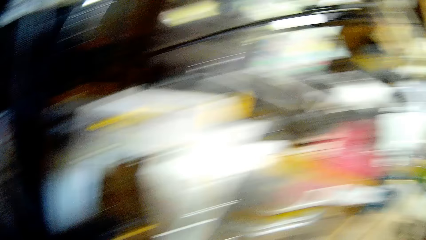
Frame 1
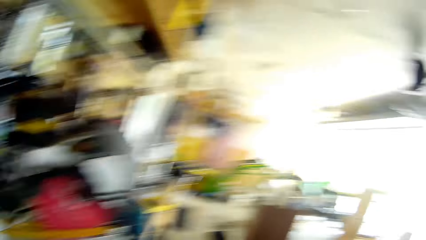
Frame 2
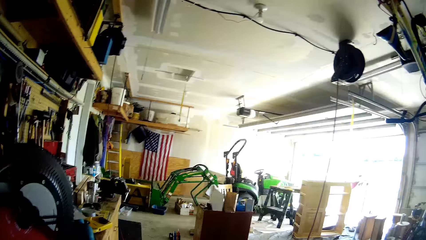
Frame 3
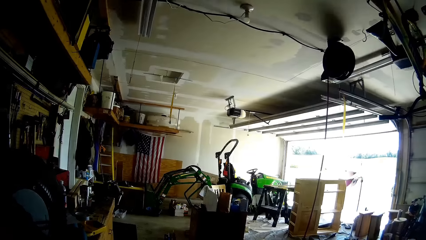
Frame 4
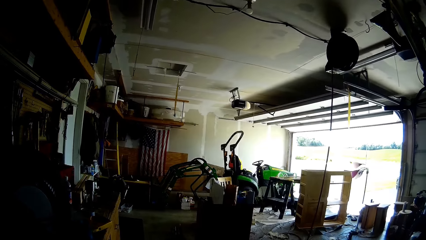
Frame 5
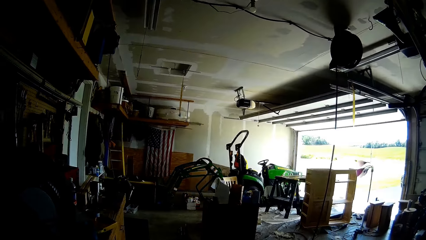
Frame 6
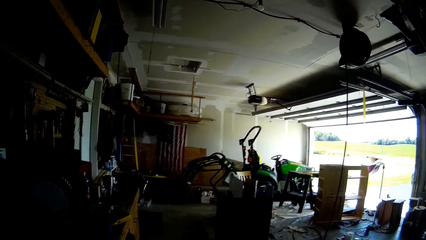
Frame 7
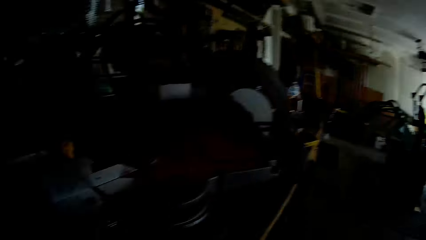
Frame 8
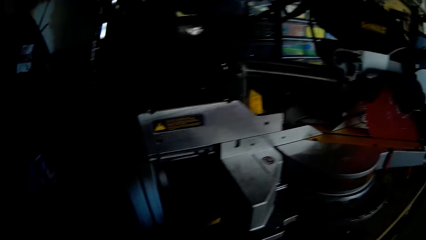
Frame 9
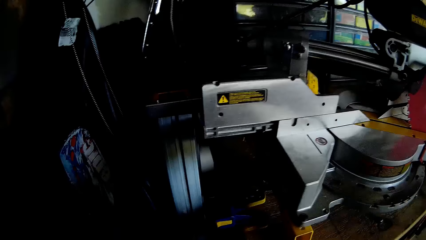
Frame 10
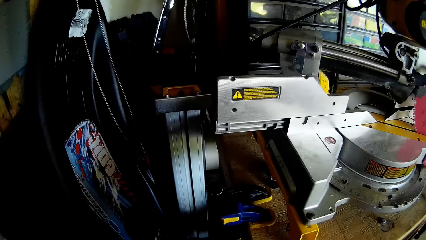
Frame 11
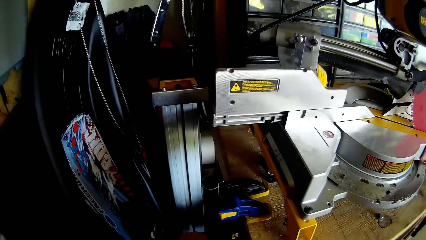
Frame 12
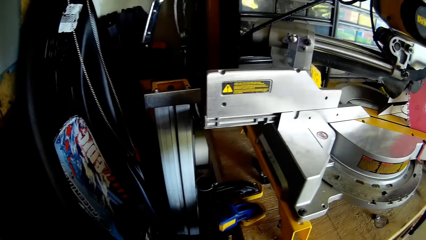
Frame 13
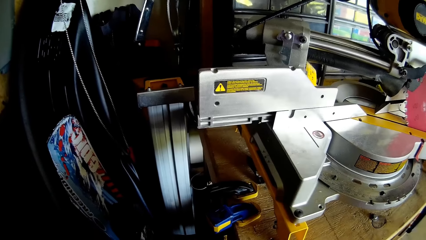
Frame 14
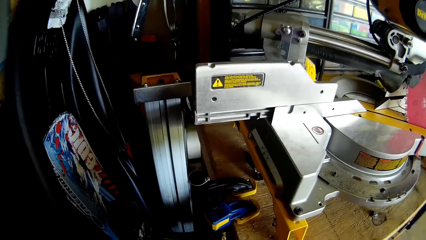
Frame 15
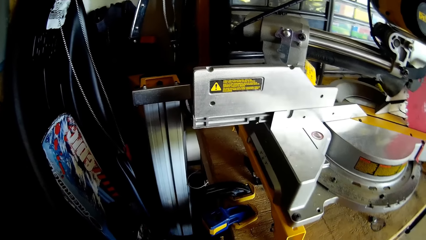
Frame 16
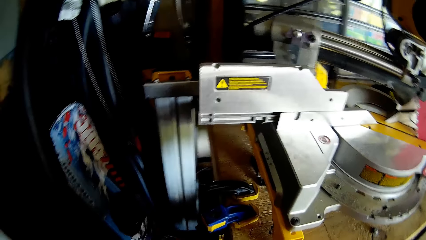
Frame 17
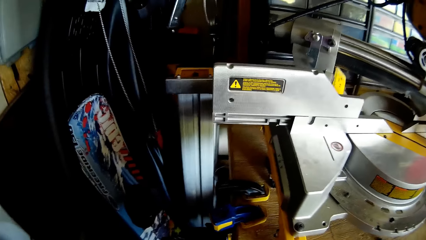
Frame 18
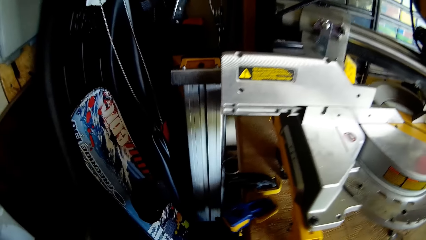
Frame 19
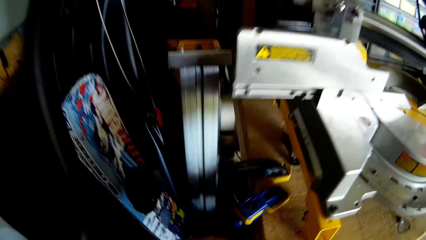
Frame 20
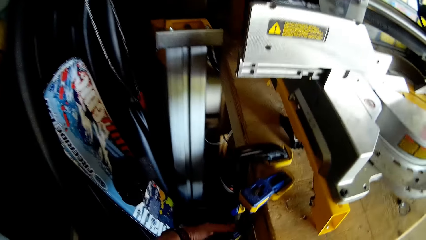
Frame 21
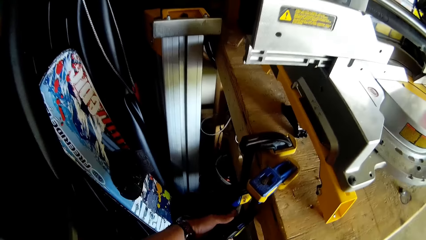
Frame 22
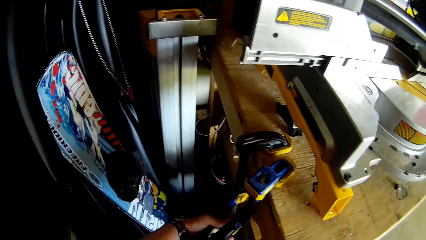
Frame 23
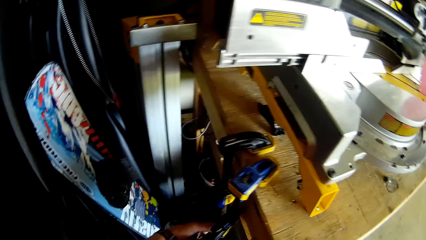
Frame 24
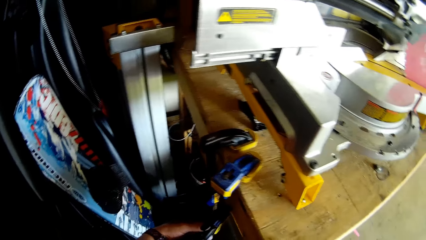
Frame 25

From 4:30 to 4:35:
The camera wearer loosens a clamp from the wooden cabinet with her hands. She touches the clamp.

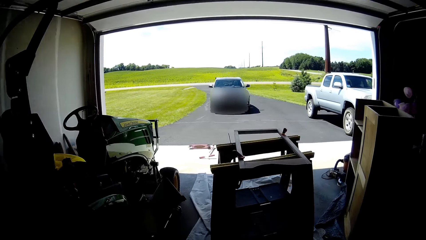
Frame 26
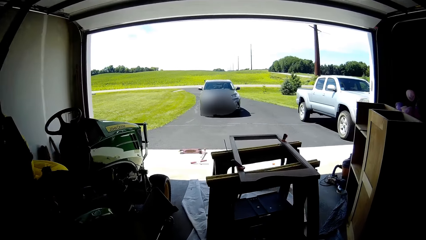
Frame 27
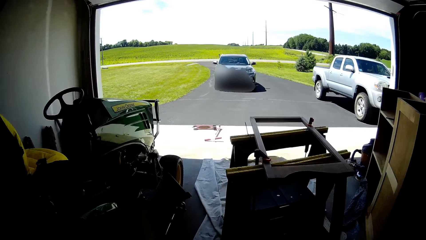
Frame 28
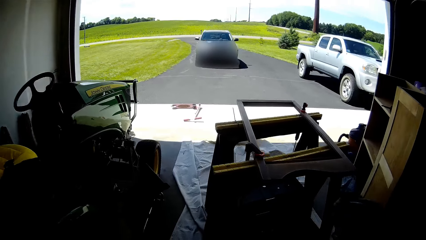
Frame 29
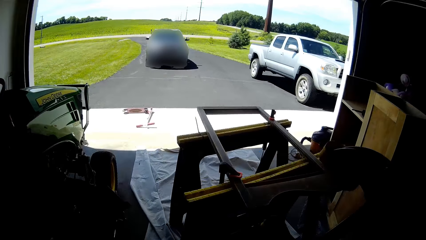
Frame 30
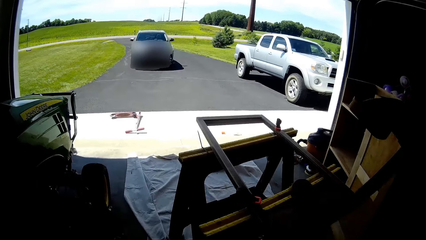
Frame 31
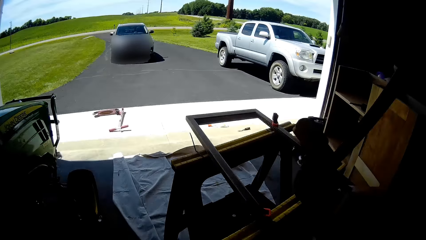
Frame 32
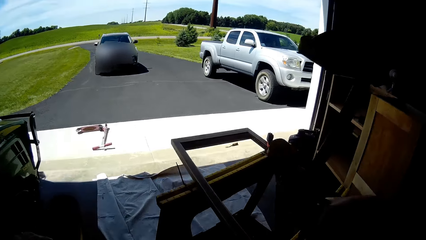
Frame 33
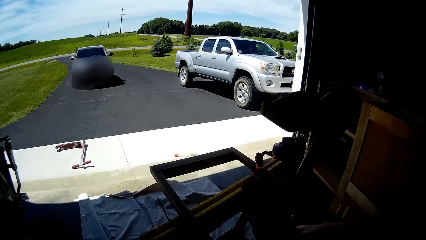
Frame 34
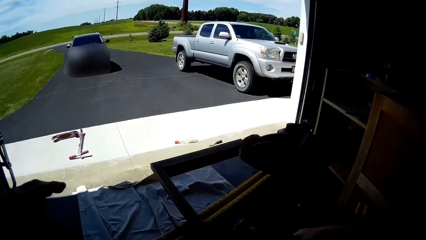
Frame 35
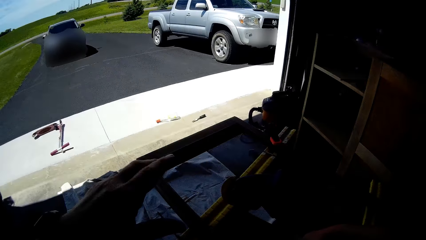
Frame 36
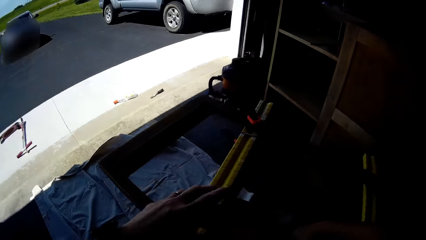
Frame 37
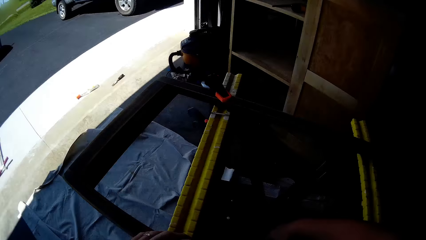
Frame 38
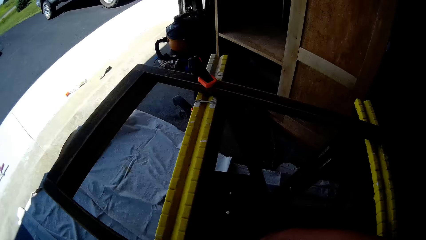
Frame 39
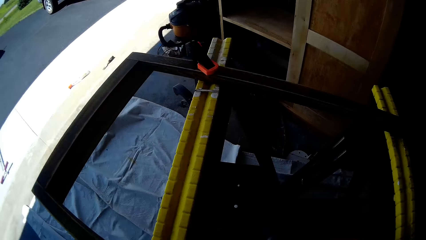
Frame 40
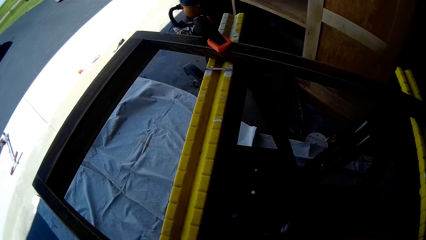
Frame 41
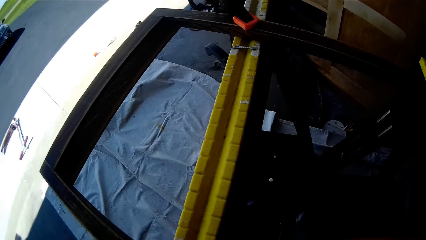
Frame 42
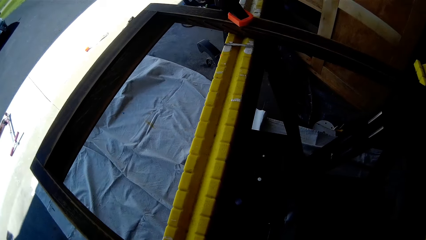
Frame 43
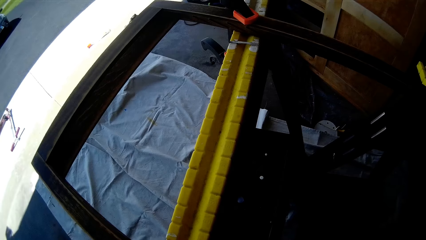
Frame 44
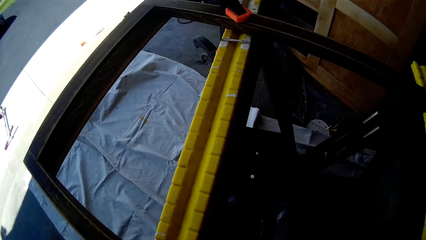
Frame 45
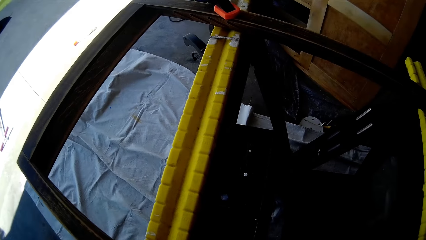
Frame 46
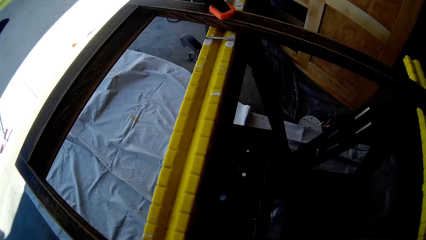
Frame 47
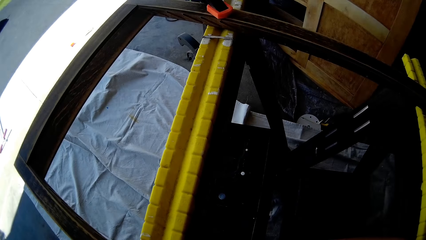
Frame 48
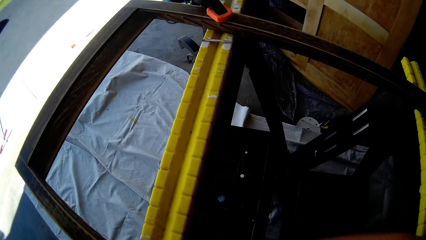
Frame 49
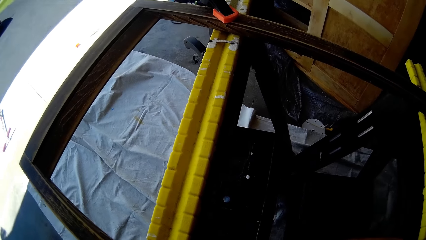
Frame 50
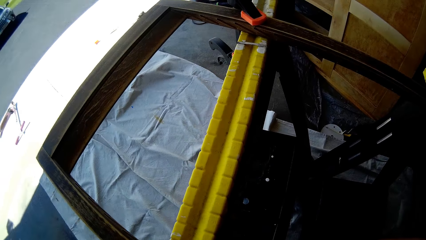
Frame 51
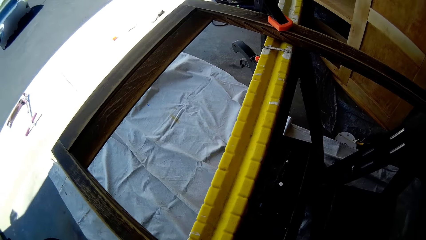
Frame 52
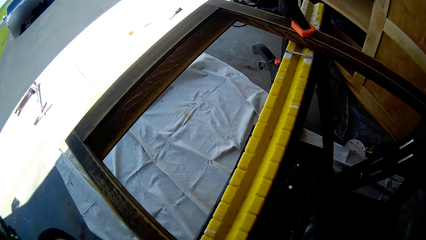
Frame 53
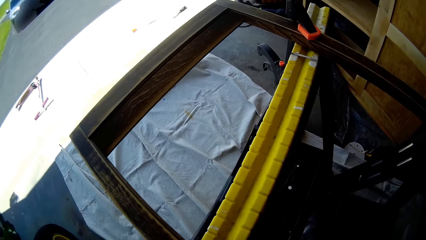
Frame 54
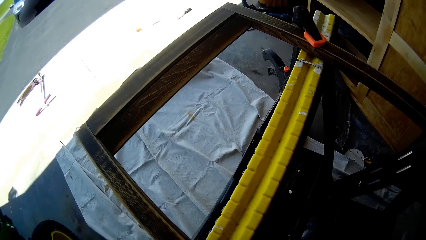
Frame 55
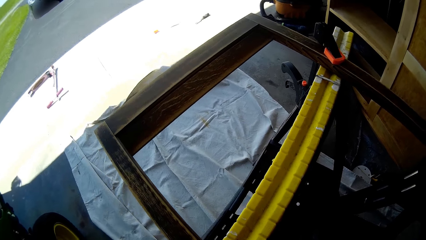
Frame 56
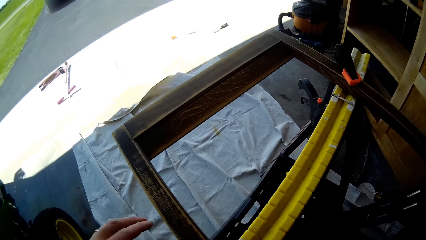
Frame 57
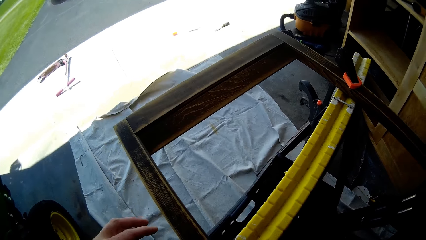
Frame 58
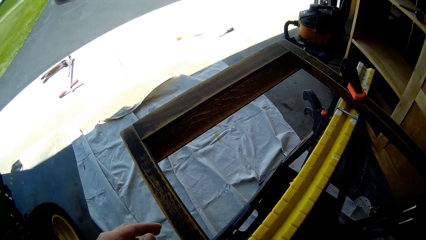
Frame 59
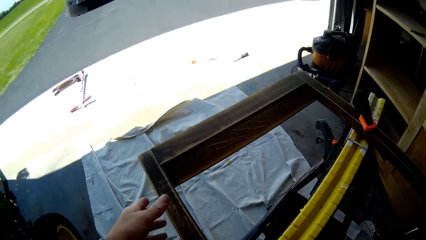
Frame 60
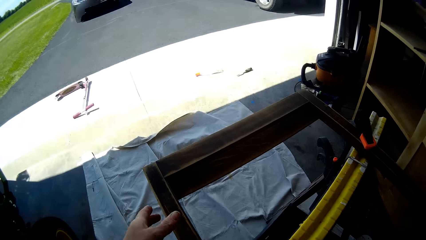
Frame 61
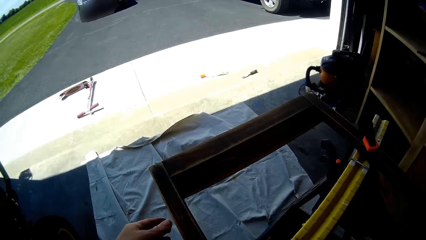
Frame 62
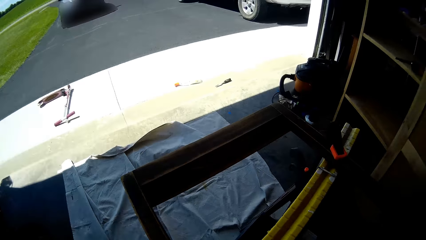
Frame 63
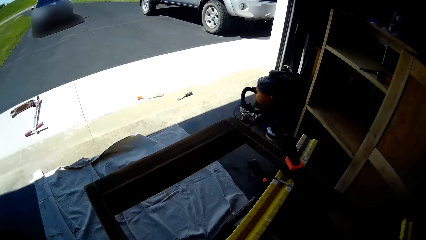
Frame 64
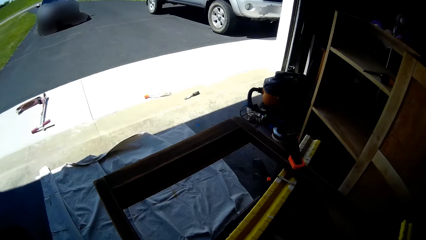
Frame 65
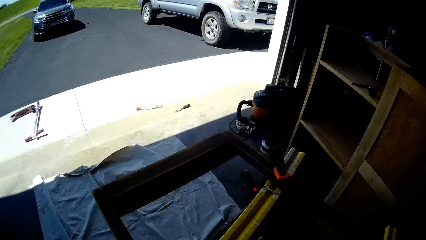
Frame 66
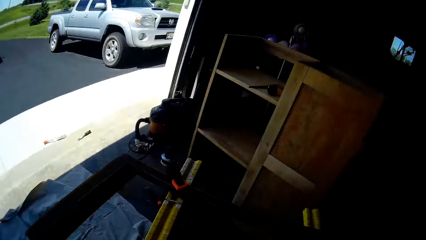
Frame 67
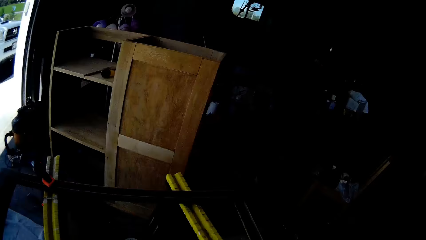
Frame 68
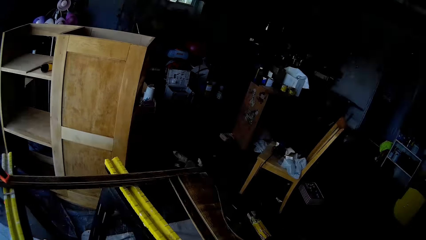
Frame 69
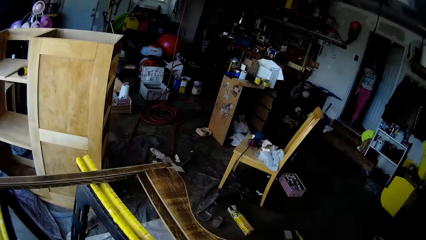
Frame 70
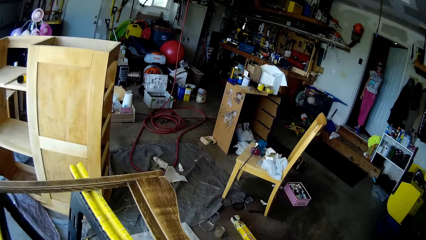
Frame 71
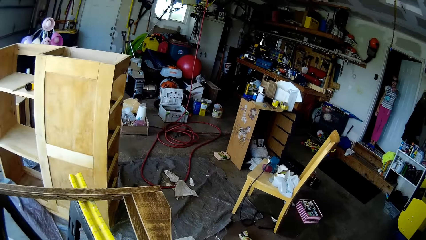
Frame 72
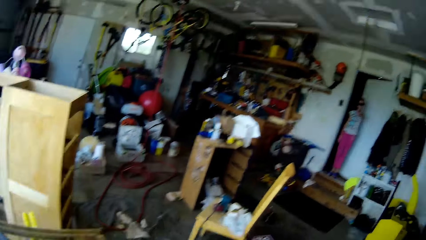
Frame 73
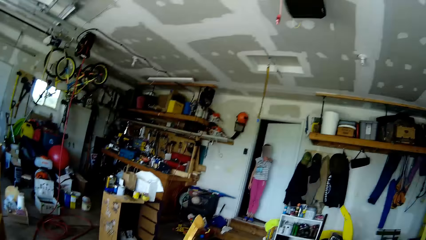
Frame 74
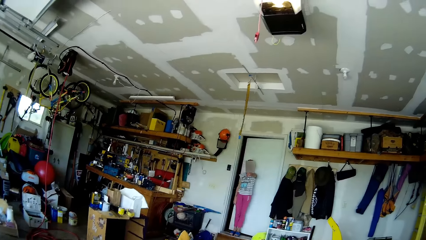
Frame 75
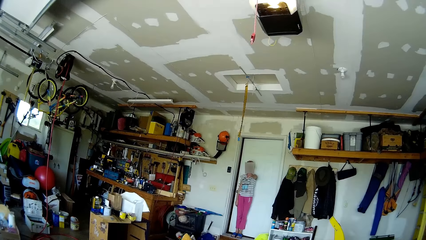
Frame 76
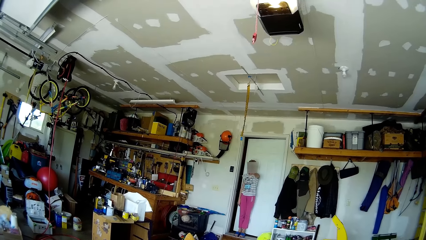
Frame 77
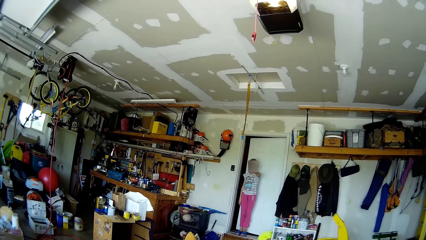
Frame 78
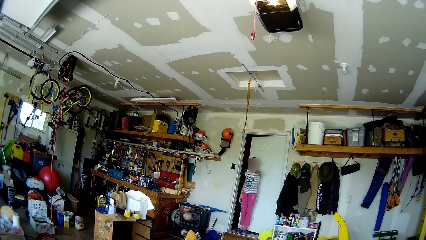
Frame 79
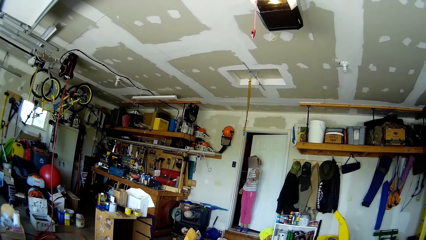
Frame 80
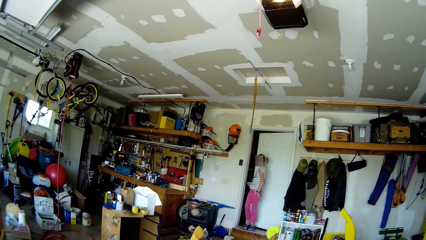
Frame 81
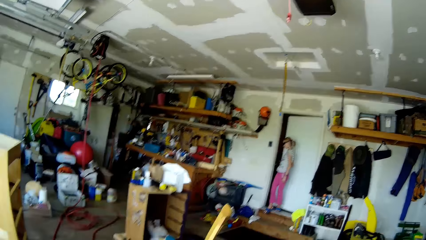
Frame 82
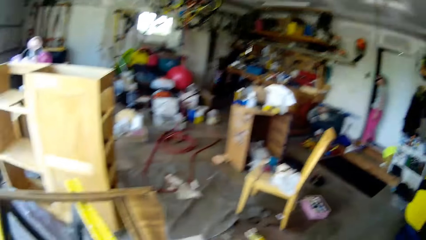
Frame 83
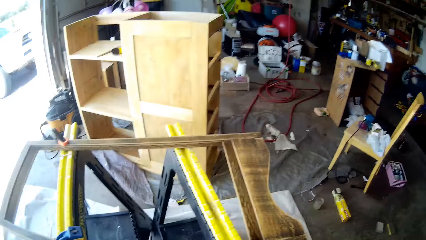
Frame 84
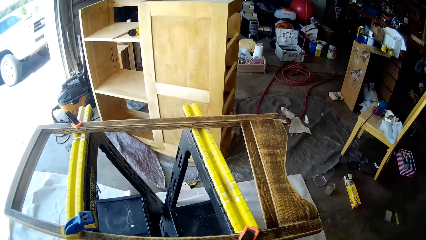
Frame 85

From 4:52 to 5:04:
The camera wearer drops the clip on the workbench with both hands. They hold something. They look around. They touch something. They look around.
